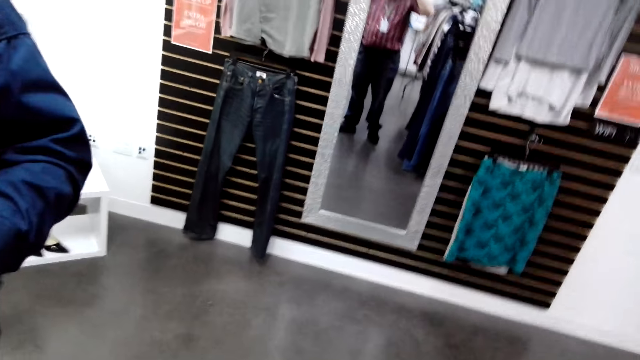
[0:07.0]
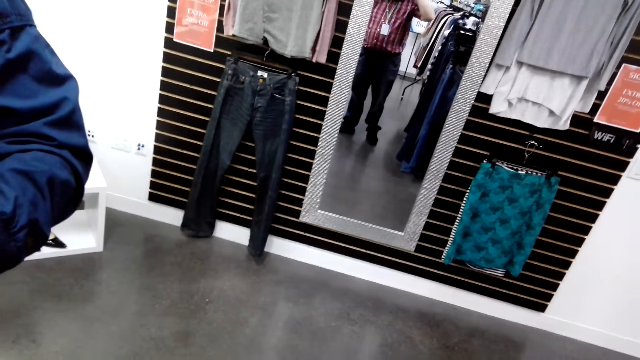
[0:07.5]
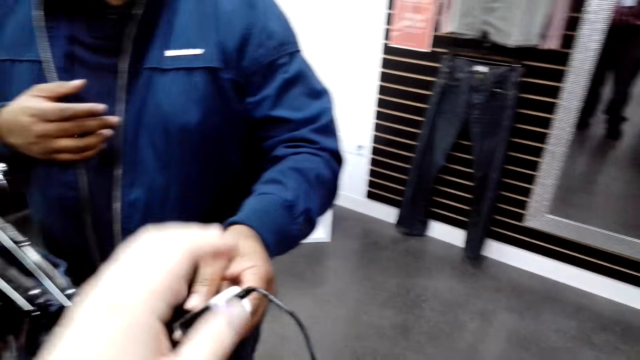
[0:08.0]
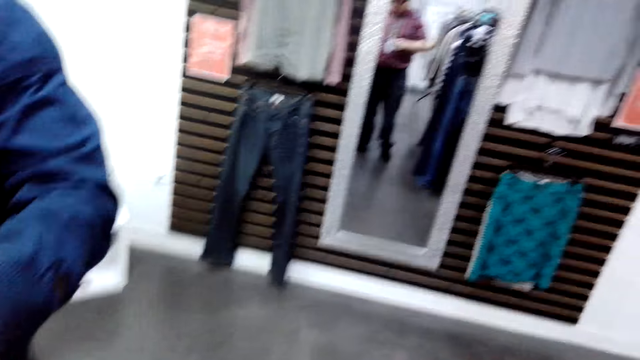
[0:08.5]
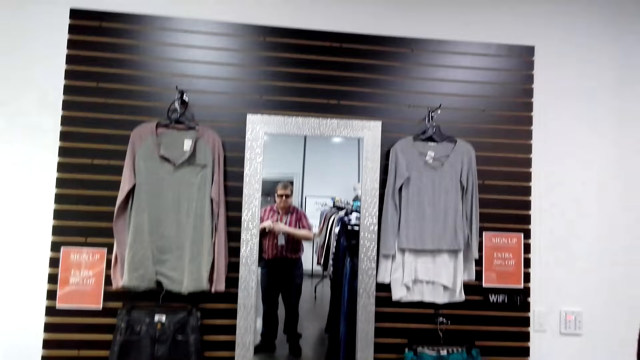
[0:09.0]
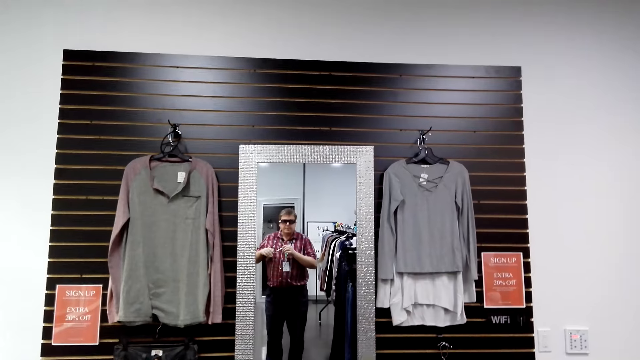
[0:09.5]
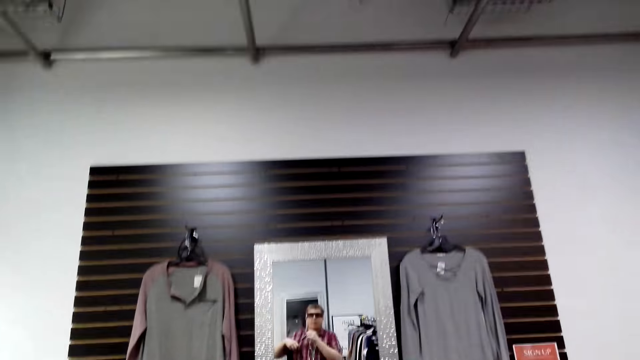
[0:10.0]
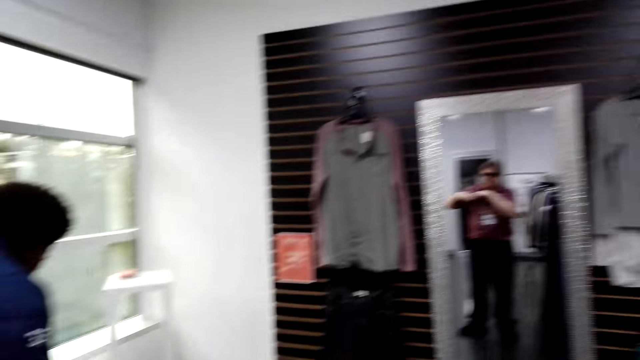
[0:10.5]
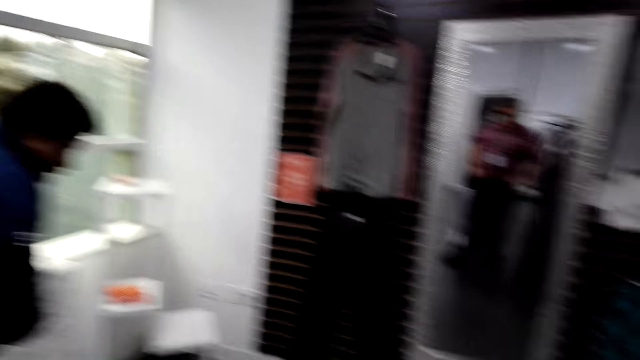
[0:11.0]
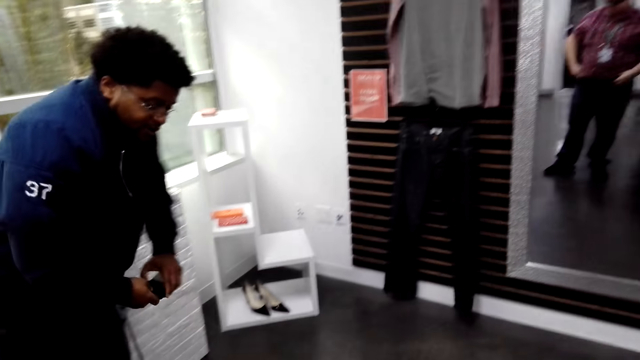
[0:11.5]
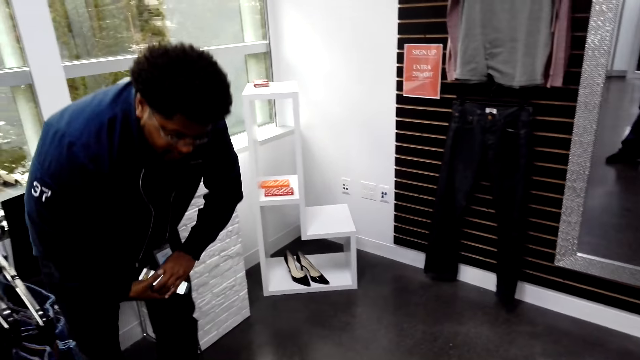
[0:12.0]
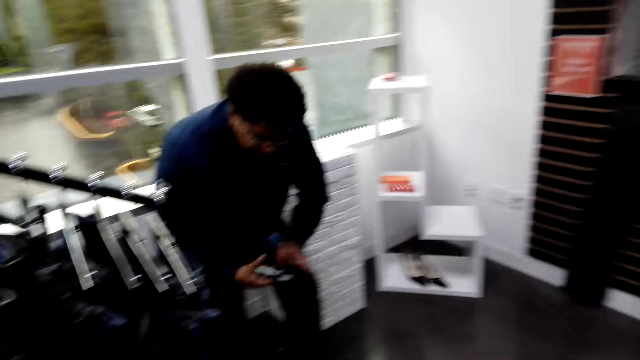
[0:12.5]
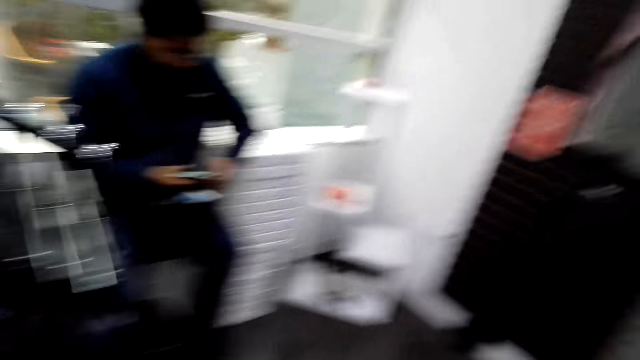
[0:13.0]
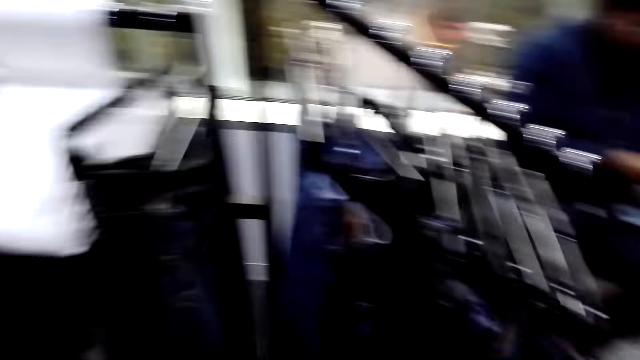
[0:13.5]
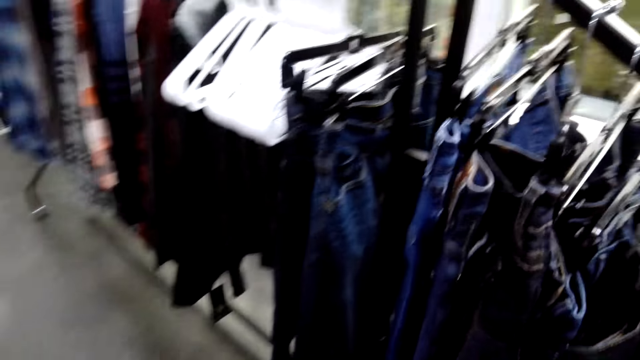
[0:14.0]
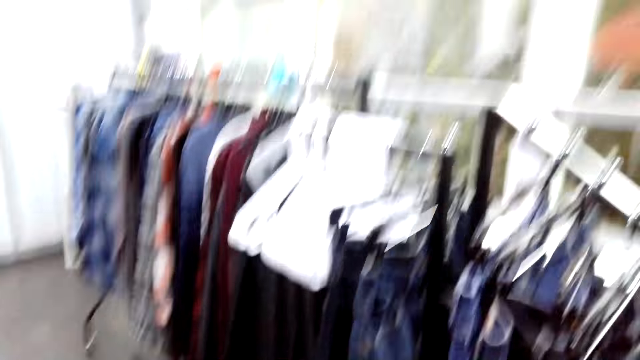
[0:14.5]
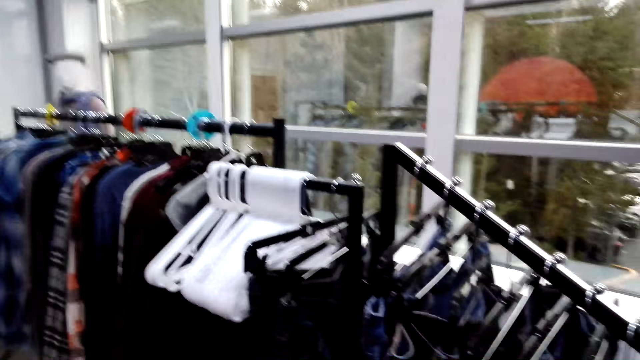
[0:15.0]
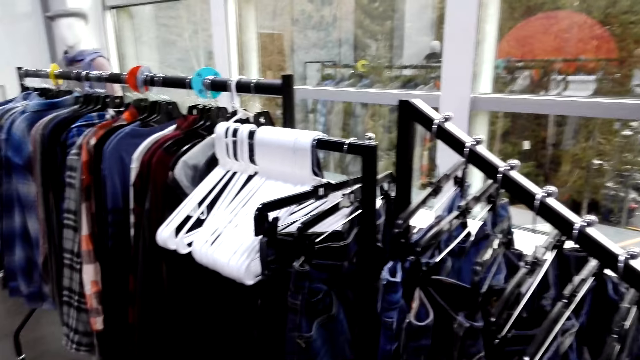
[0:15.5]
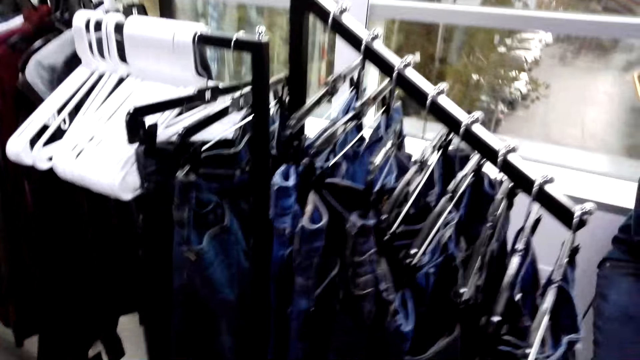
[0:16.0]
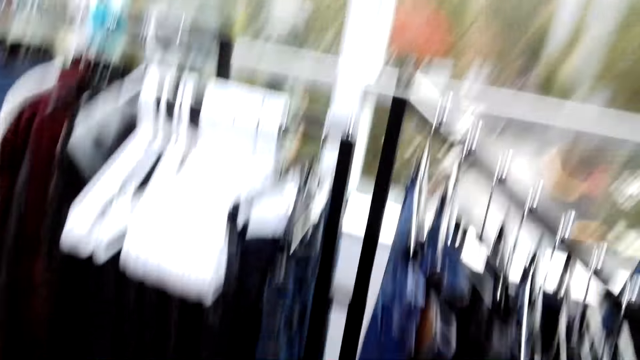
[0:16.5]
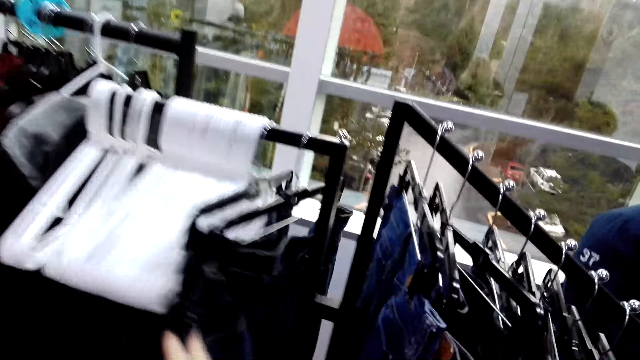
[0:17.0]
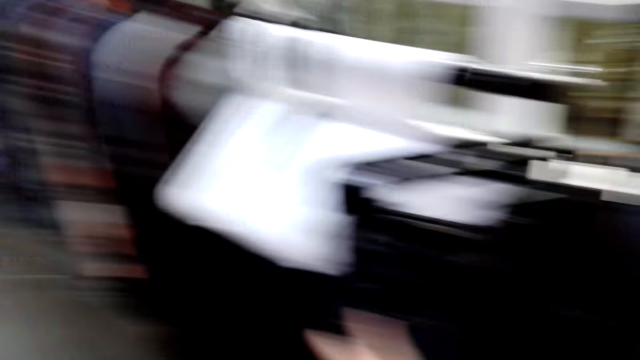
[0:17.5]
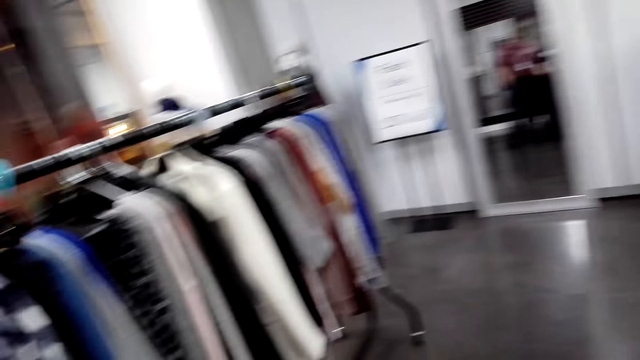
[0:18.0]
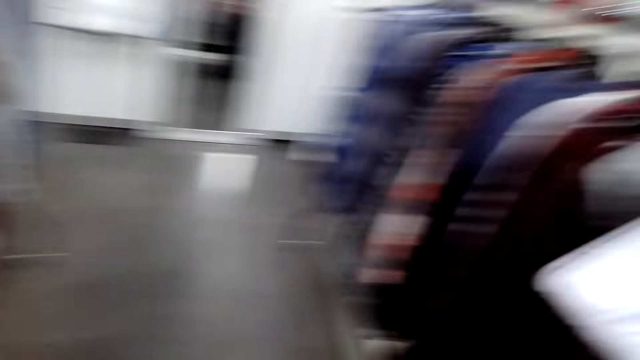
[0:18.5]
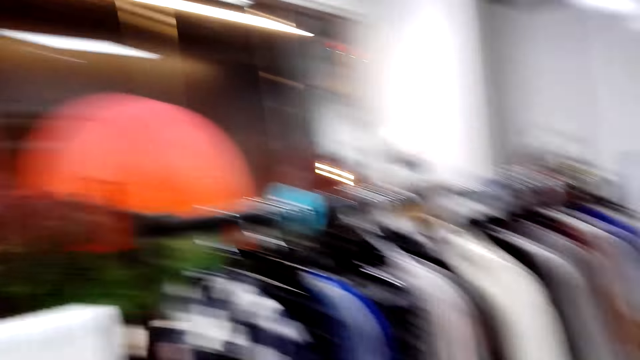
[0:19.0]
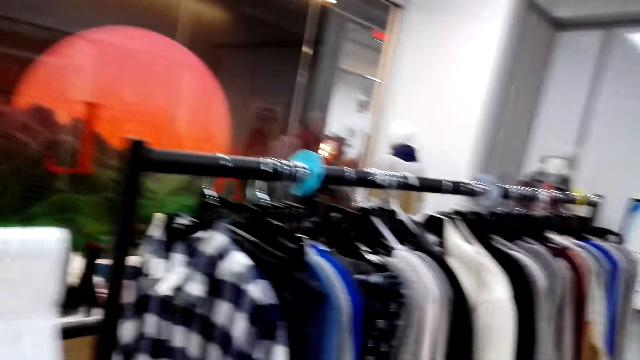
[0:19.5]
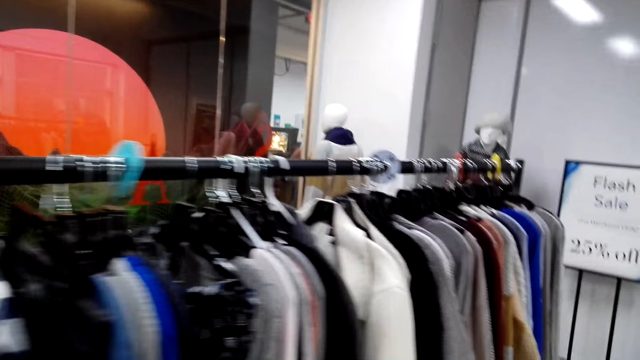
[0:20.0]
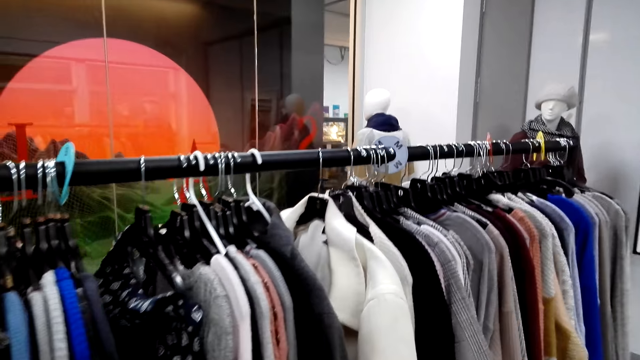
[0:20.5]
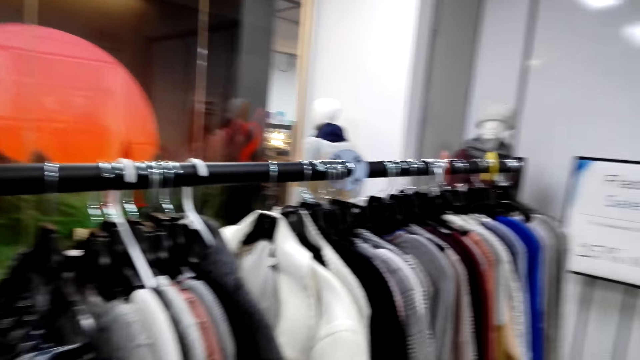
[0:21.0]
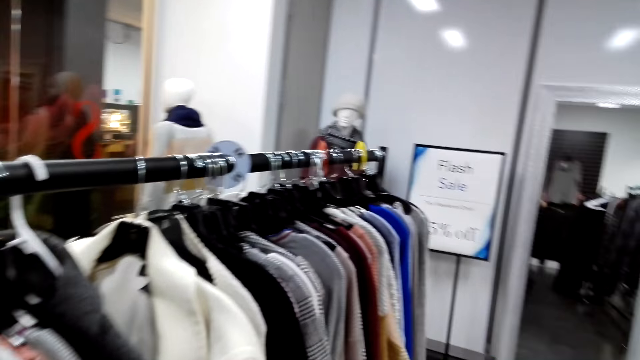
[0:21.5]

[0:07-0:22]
A man hands the controller to the camera wearer. The camera wearer picks up an audio recorder. He looks at himself in the mirror. He talks to the man. The man sits on the seat and dialogues with the camera wearer. The man operates the phone. The camera wearer looks around the boutique. He talks to the man. He inspects the clothes on the rack. He touches the clothes. He looks around. He dialogues with a woman. The woman talks to the camera wearer.

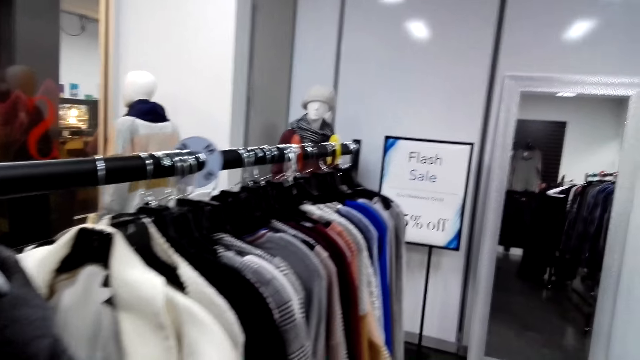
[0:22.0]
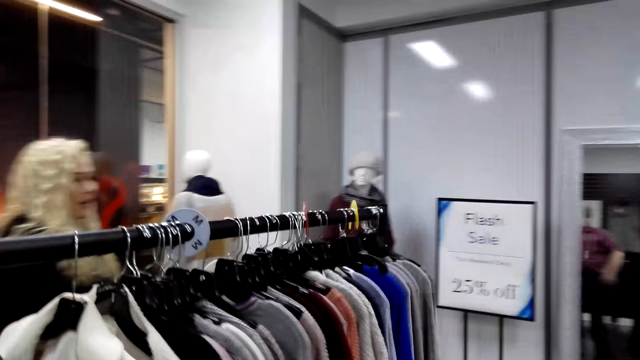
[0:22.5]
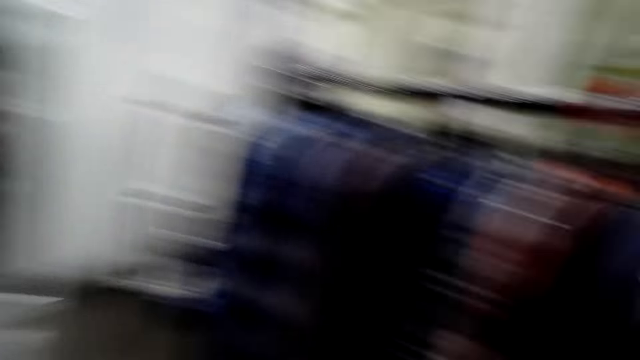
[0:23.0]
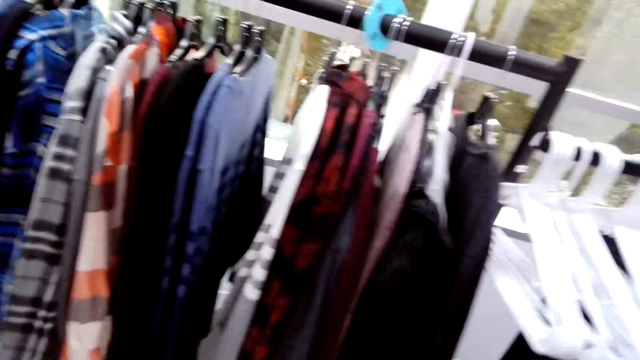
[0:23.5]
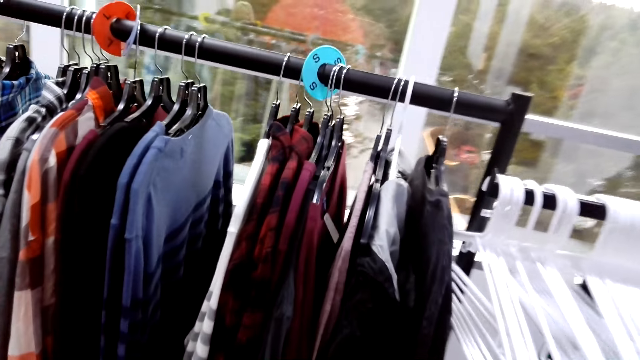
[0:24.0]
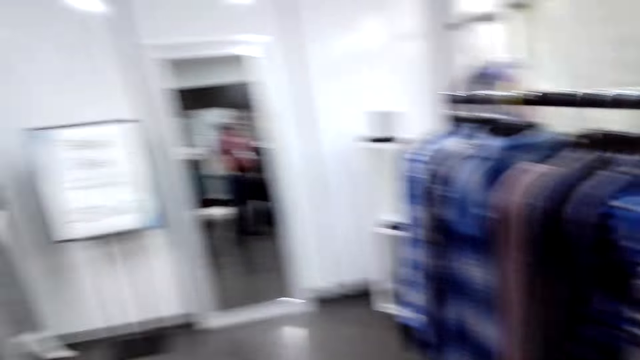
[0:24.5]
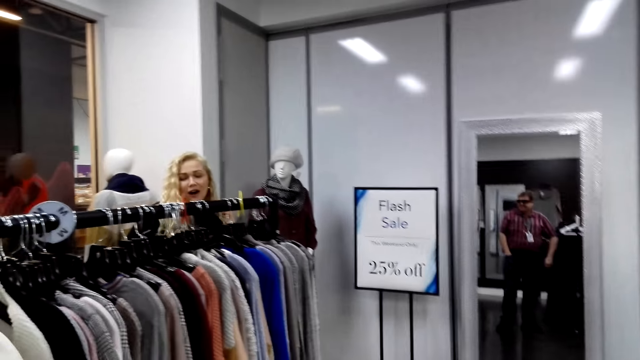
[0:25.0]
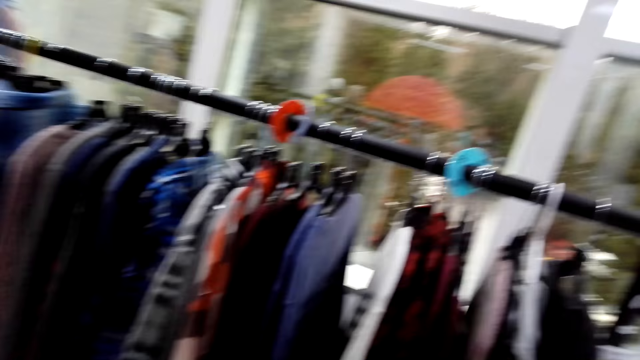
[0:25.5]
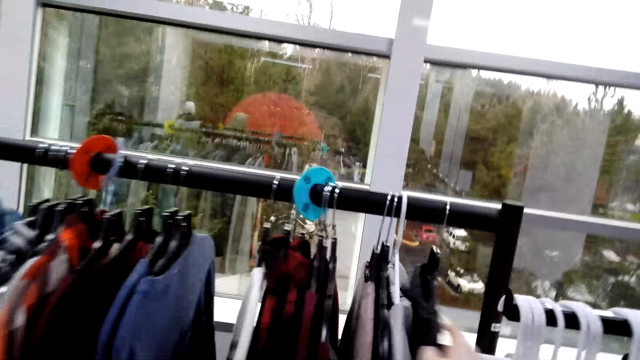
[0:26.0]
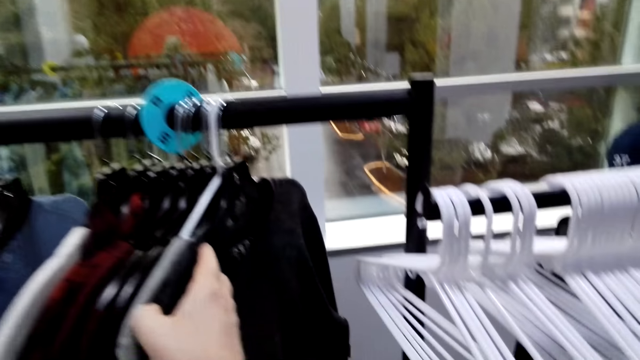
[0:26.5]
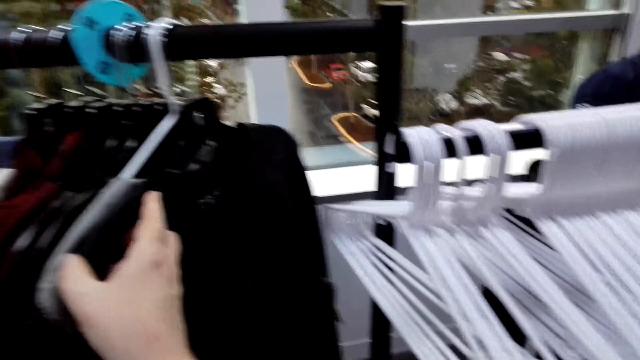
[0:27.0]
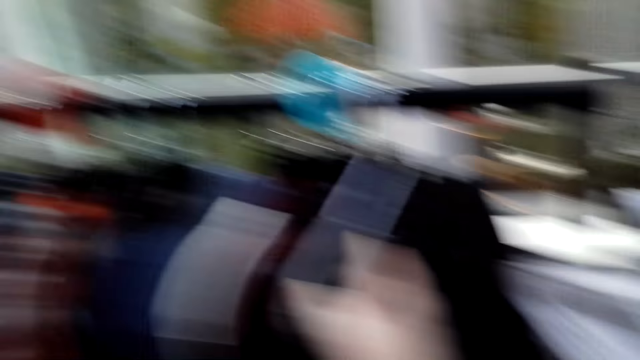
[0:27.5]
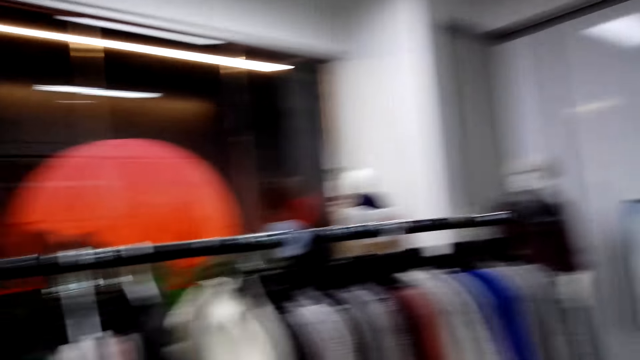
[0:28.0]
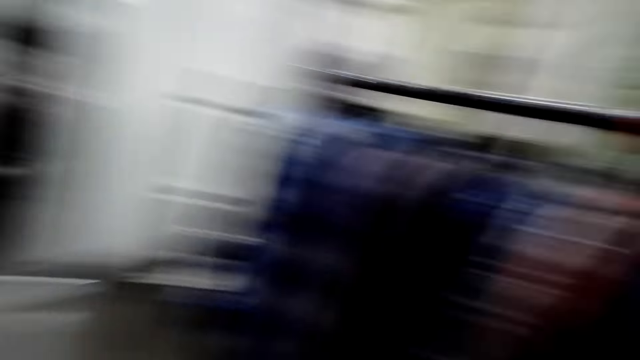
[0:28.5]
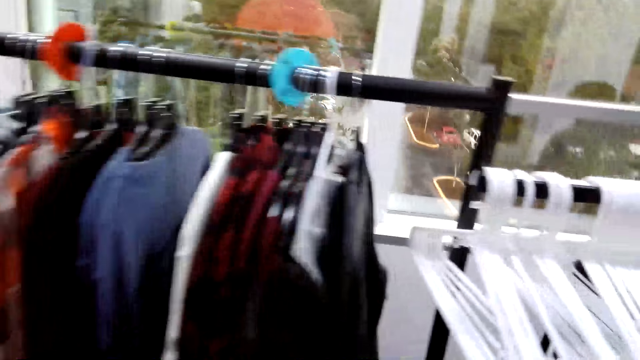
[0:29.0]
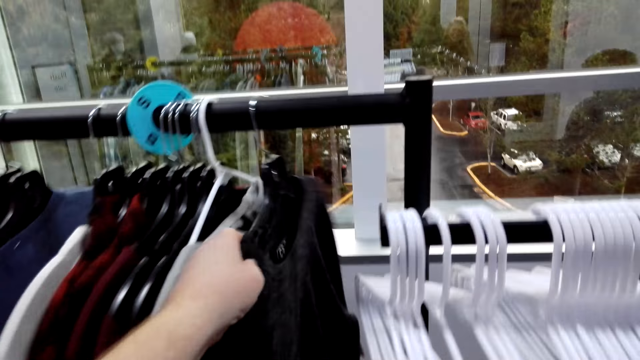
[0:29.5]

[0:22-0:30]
The camera wearer inspects the clothes on the rack. They touch the clothes. They talk to a woman.
